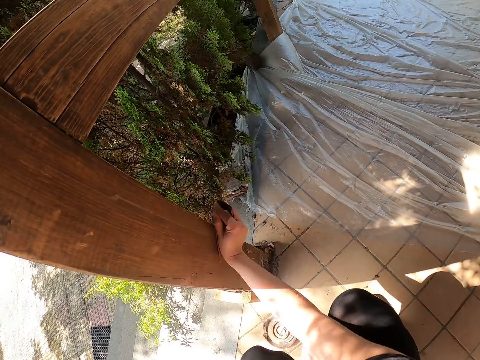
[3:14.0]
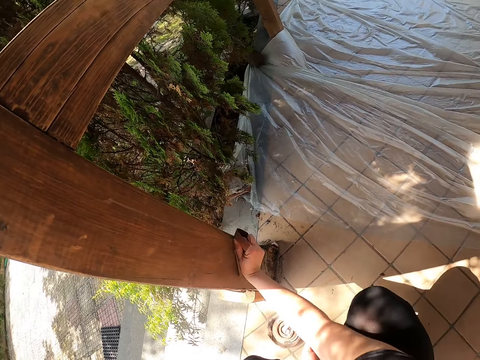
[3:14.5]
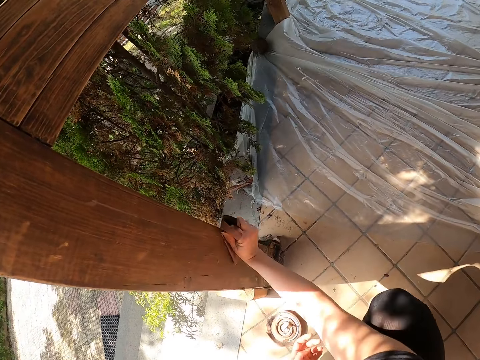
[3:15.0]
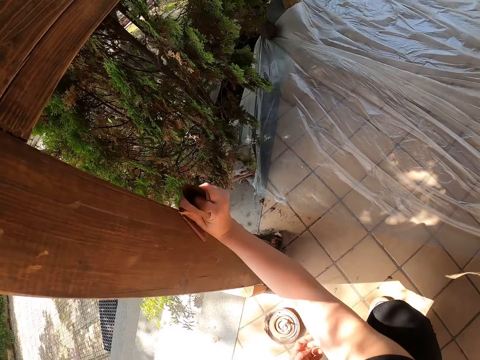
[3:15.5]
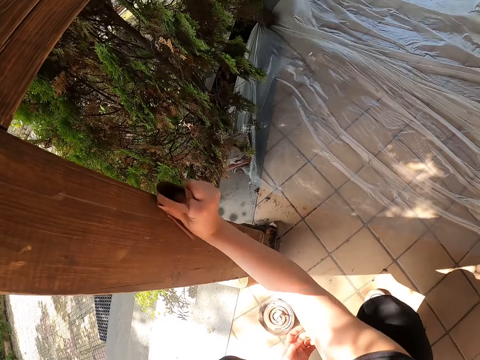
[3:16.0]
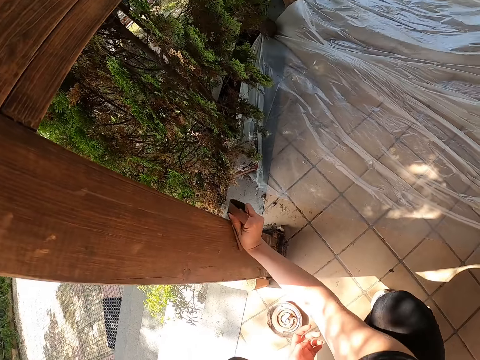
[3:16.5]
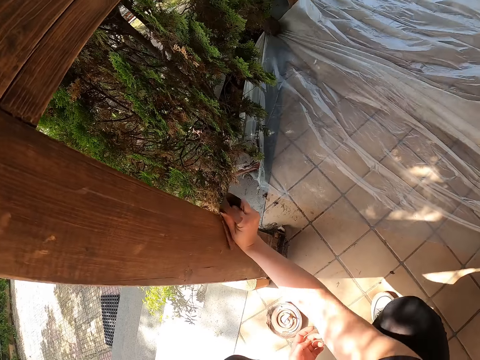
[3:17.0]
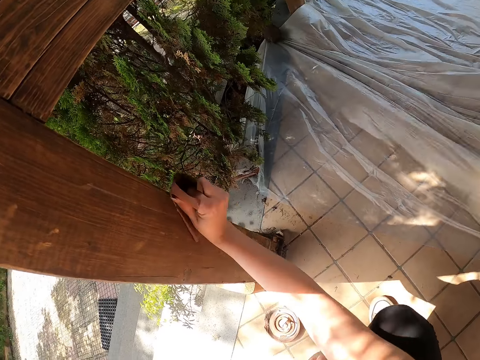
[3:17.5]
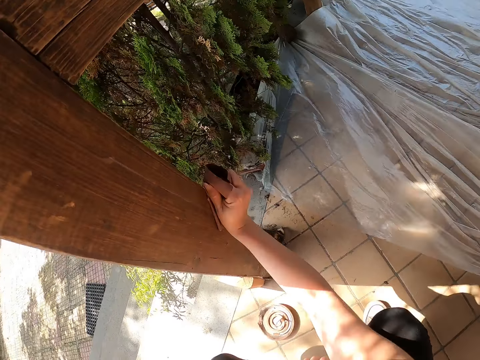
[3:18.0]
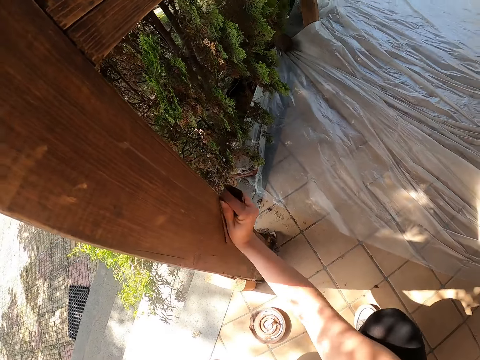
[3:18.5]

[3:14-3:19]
The camera wearer sands the baluster.

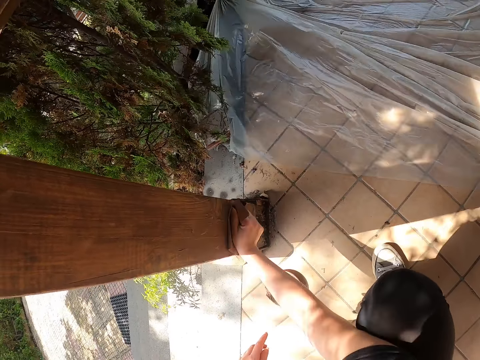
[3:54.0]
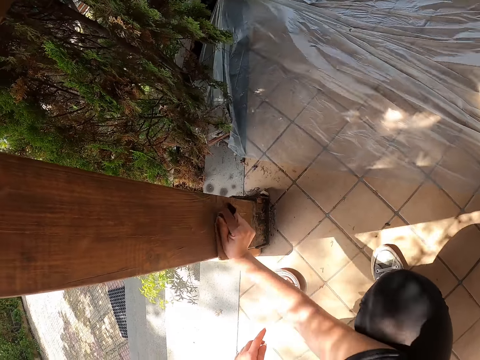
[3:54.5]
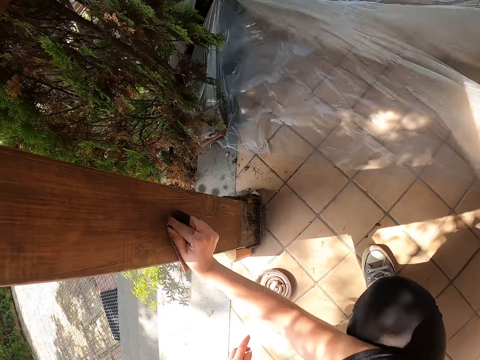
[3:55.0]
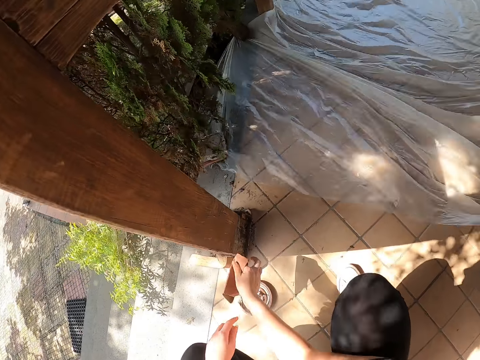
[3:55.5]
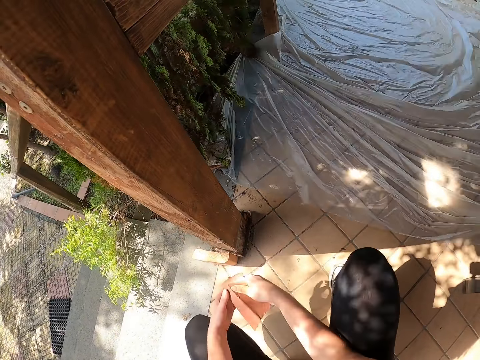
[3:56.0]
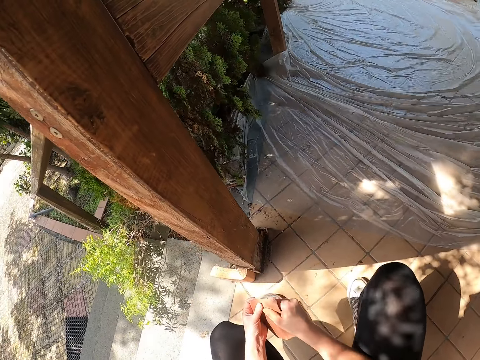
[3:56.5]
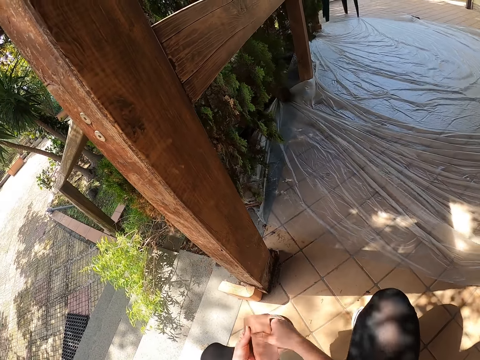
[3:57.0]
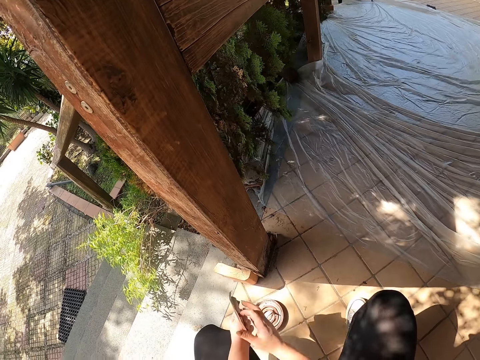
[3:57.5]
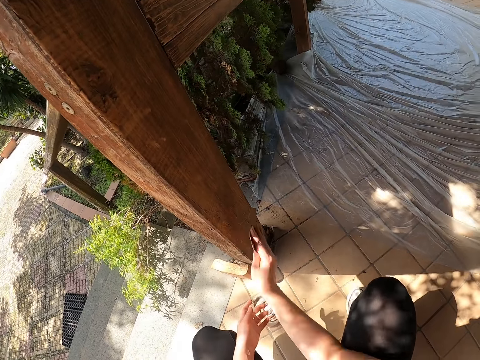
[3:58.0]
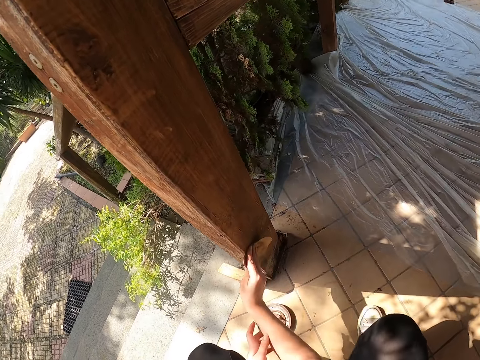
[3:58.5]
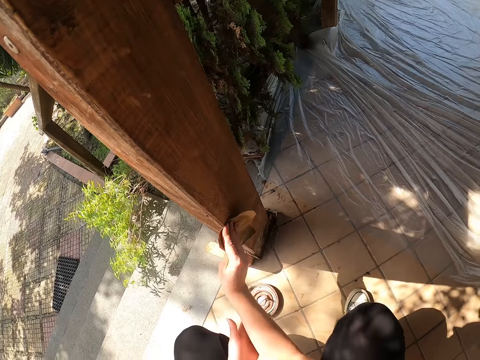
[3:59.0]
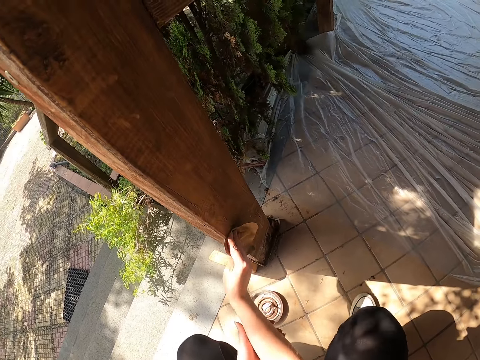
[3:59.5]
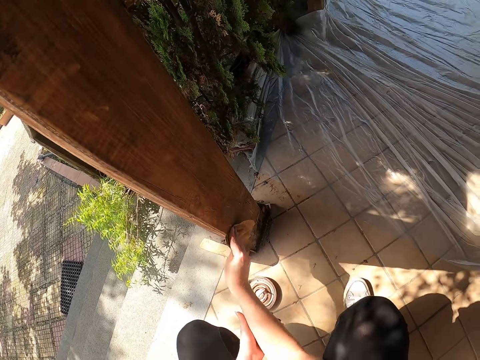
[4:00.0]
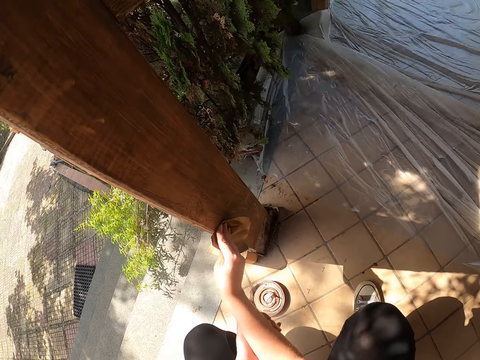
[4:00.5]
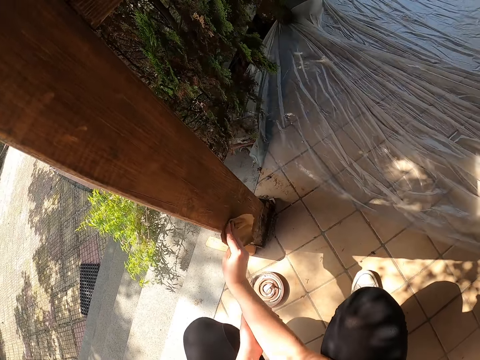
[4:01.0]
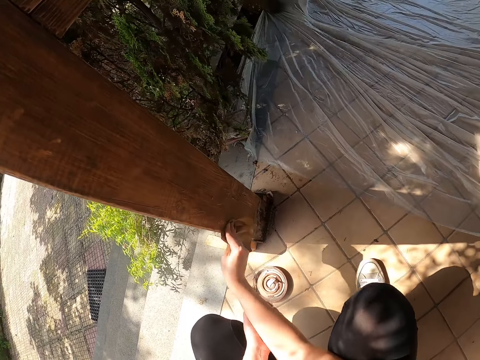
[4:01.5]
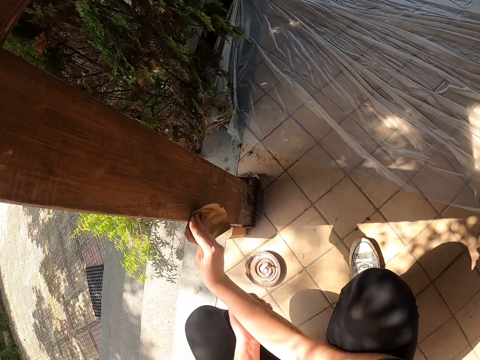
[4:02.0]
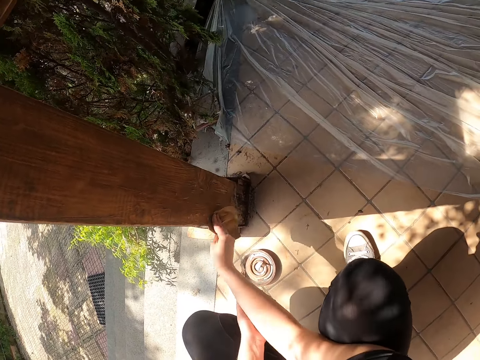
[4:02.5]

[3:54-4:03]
The camera wearer adjusts the sandpaper. They handle the sandpaper. They continue cleaning the wooden member with sandpaper.

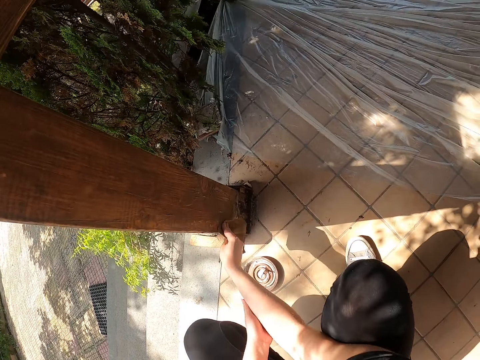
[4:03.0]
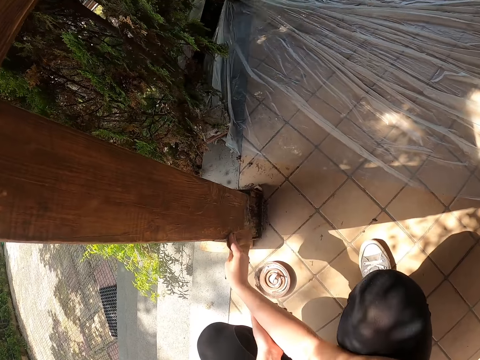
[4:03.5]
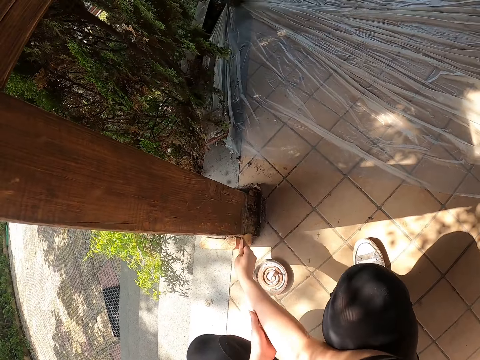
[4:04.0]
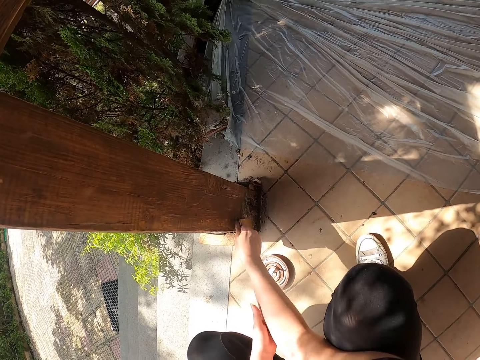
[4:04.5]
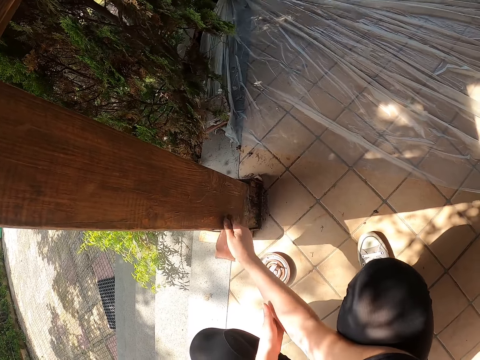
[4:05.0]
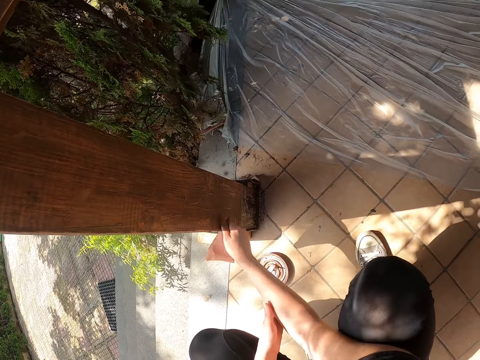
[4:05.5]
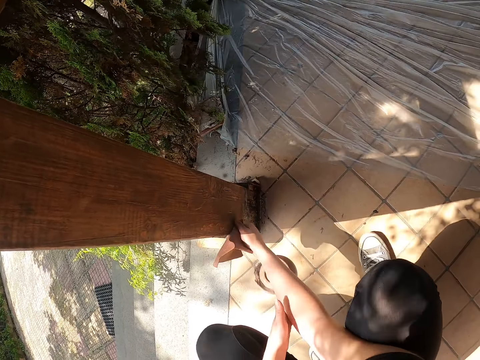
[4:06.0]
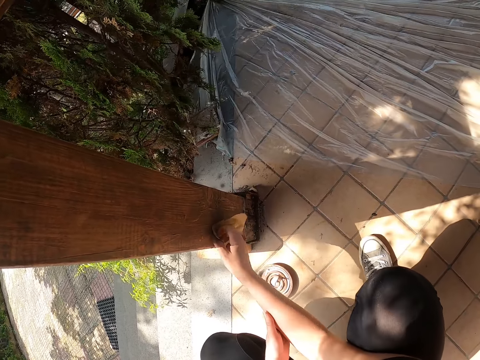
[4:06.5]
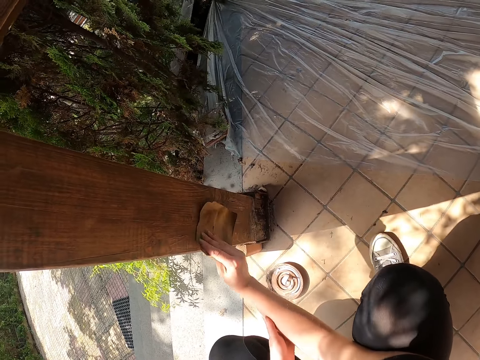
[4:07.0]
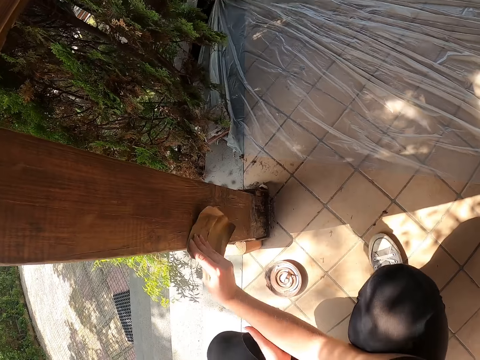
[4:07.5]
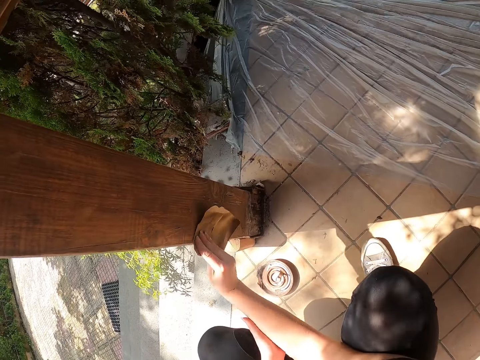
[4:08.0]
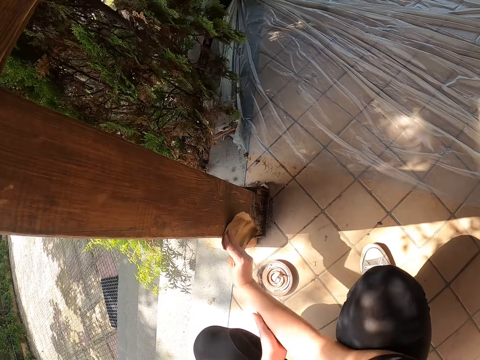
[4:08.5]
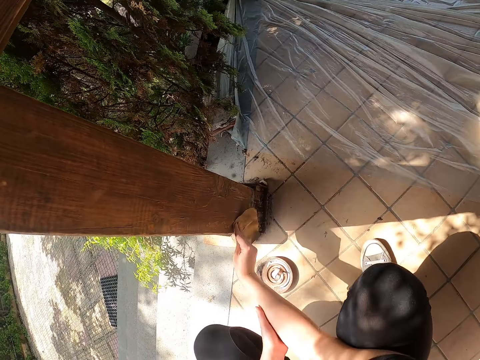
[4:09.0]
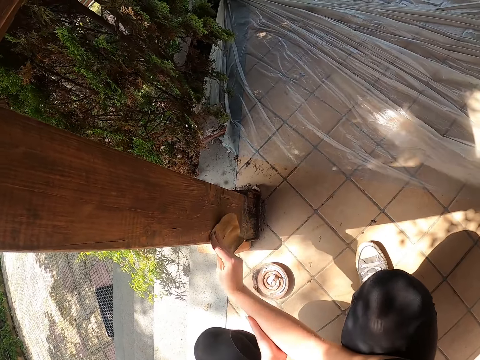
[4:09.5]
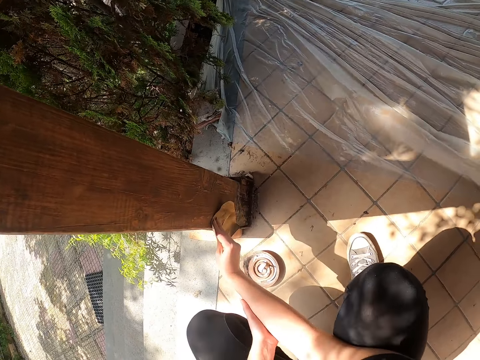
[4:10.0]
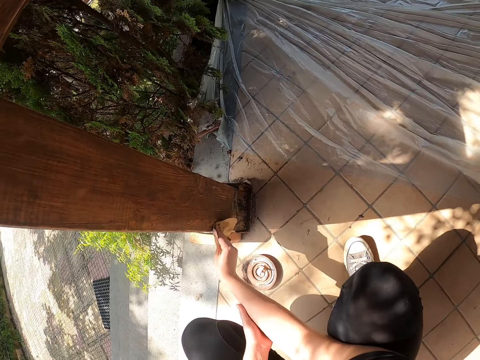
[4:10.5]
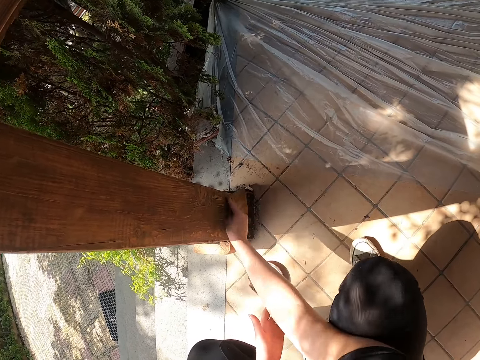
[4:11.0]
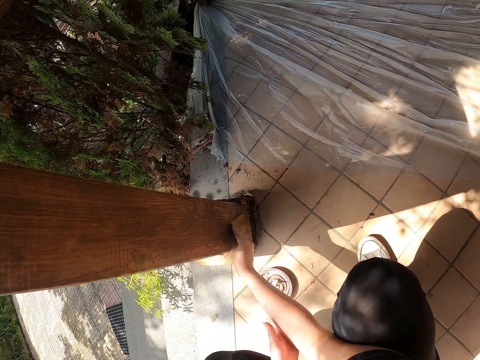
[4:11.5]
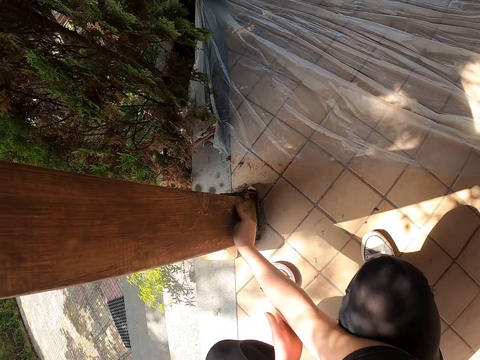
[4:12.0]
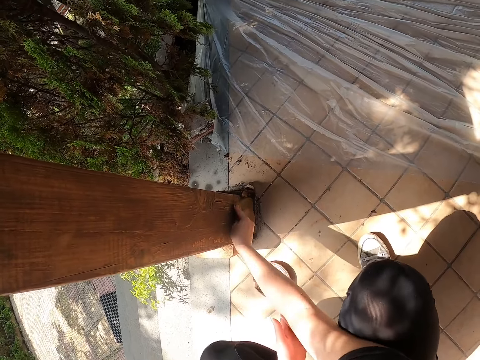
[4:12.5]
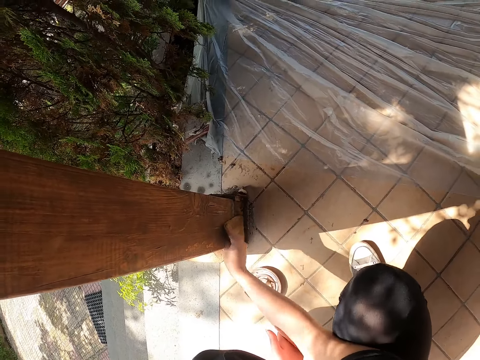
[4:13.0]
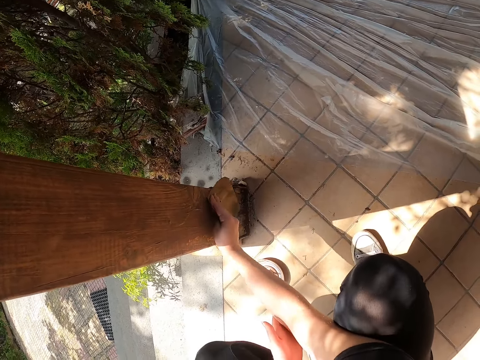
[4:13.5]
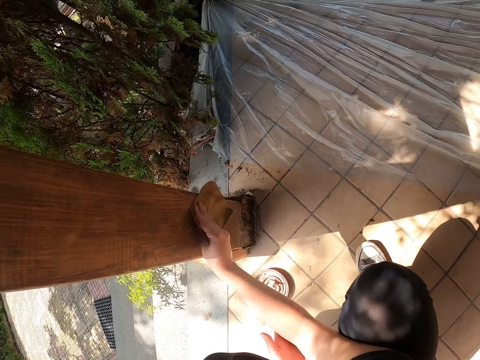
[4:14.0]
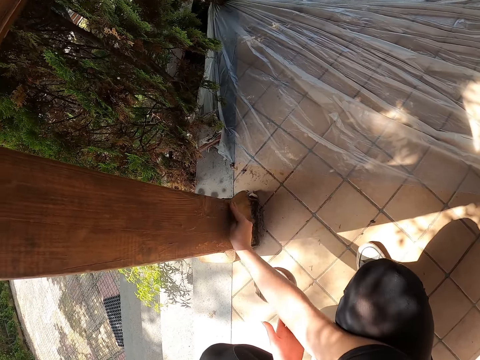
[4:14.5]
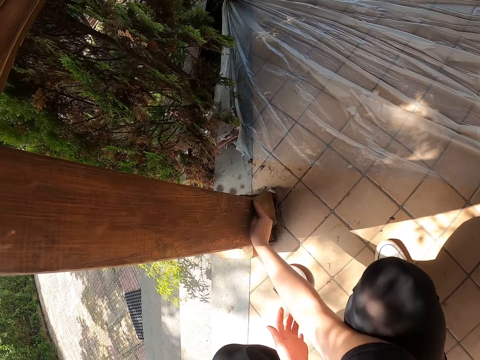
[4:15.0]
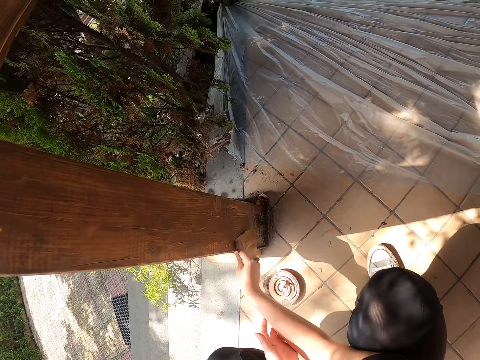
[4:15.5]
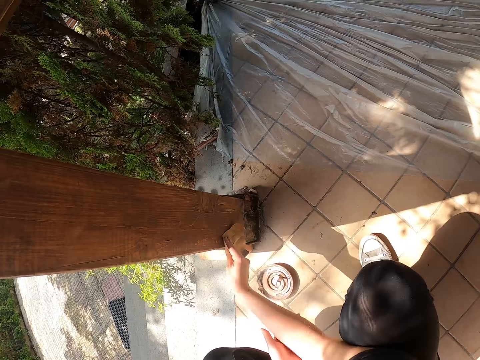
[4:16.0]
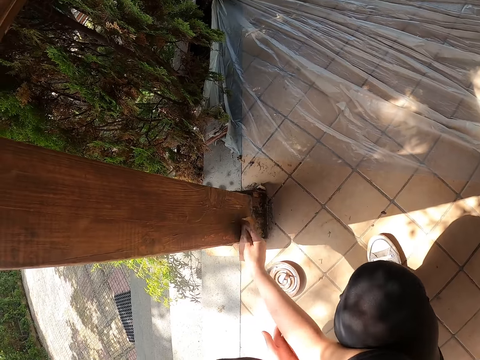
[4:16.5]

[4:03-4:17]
The camera wearer holds the sandpaper on the baluster. They sand the baluster. They hold the sandpaper on the baluster. They sand the baluster. They lift the sandpaper. They sand the baluster. They do so again.
